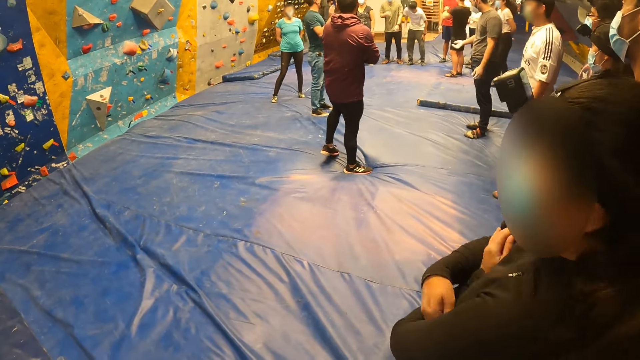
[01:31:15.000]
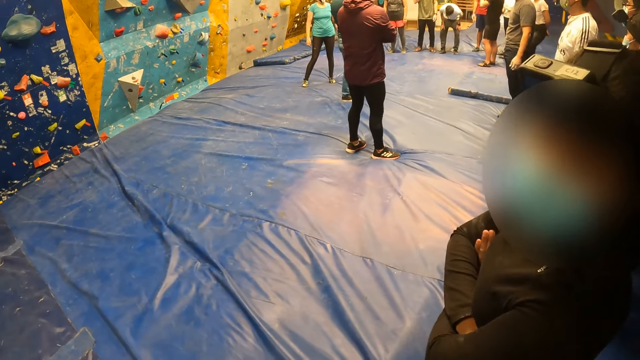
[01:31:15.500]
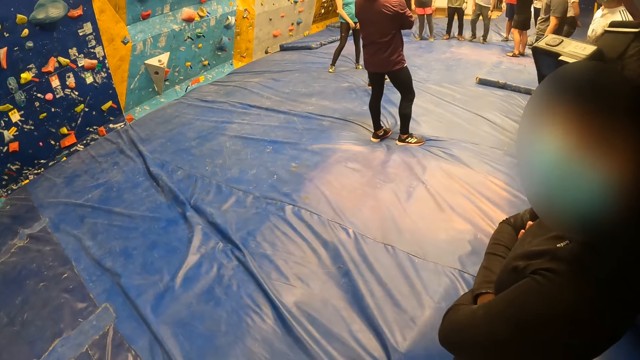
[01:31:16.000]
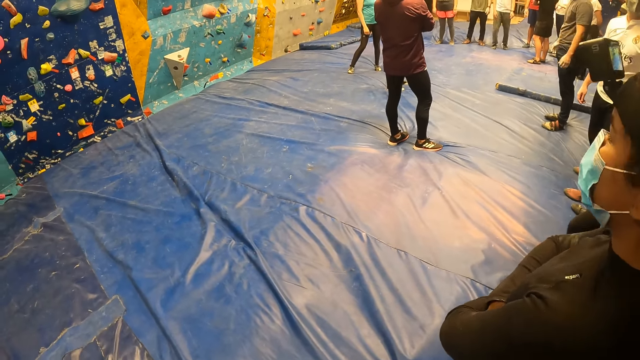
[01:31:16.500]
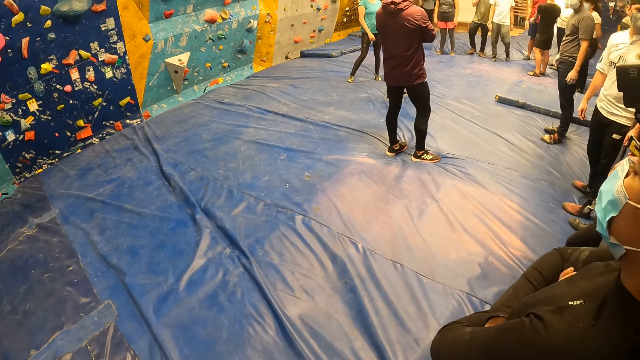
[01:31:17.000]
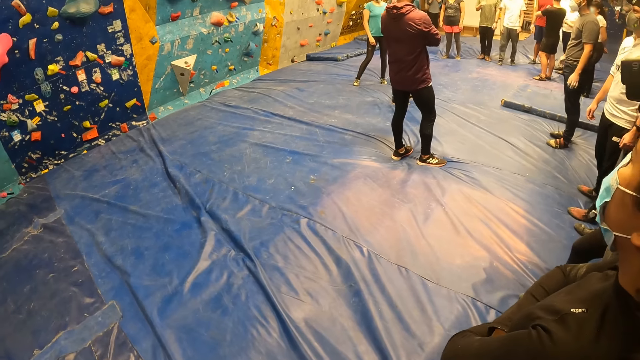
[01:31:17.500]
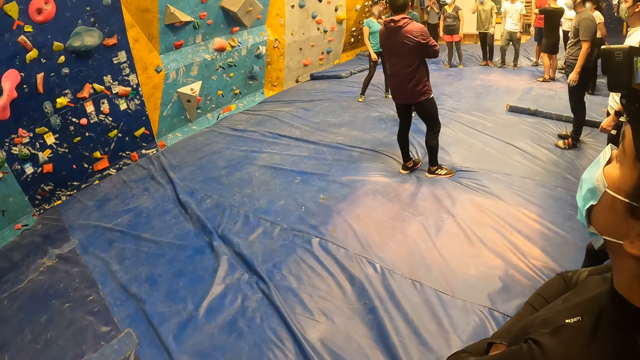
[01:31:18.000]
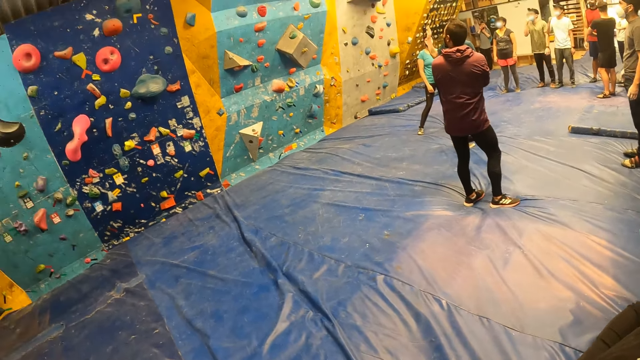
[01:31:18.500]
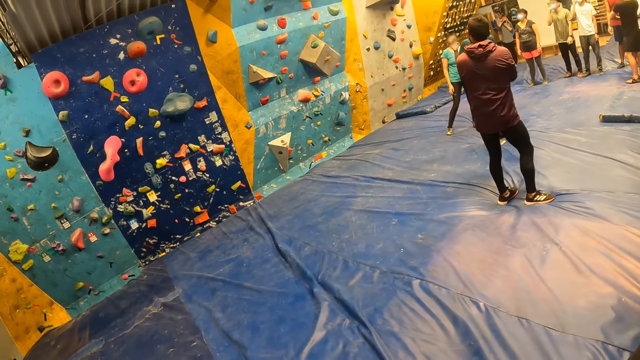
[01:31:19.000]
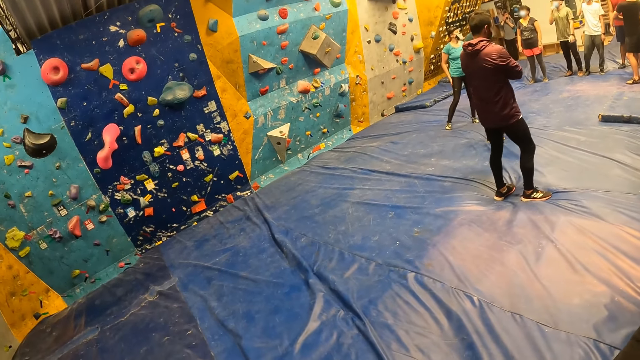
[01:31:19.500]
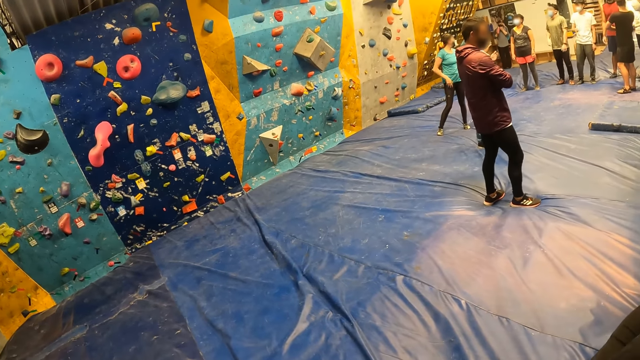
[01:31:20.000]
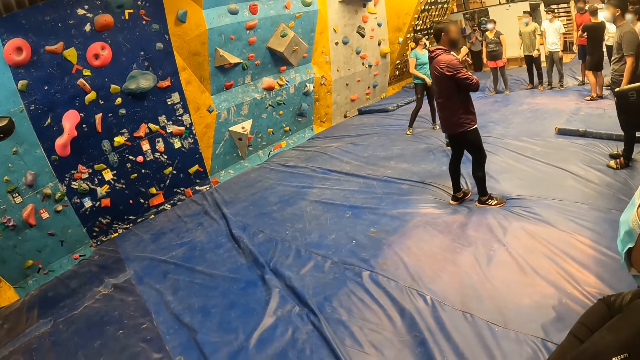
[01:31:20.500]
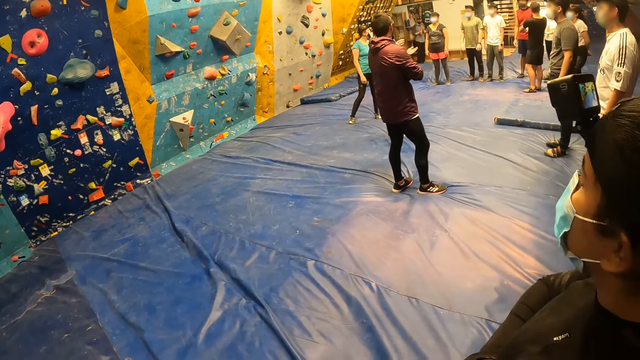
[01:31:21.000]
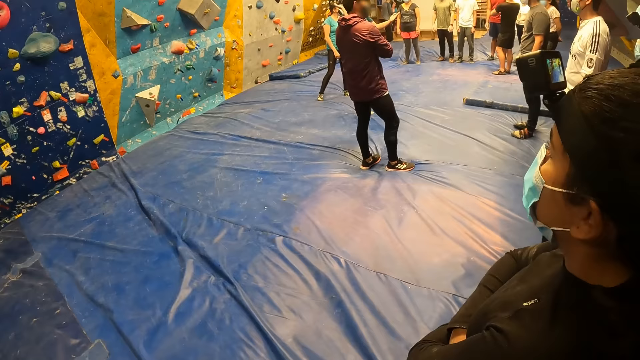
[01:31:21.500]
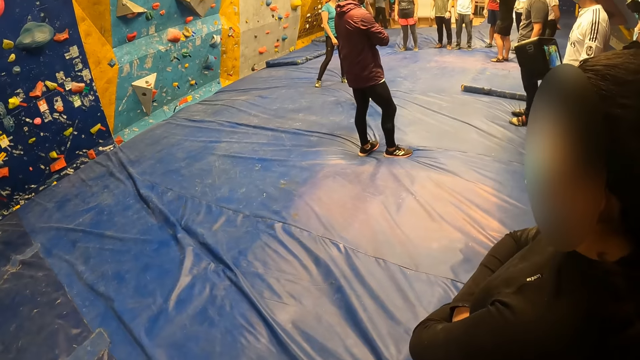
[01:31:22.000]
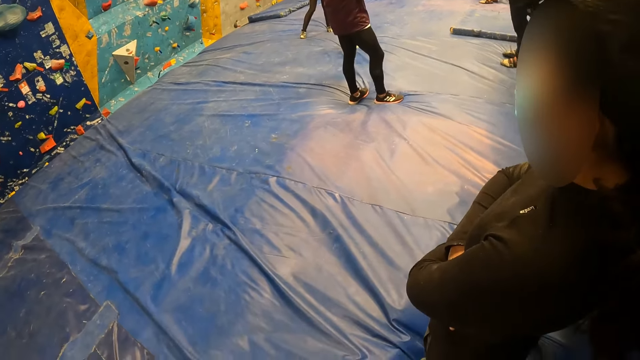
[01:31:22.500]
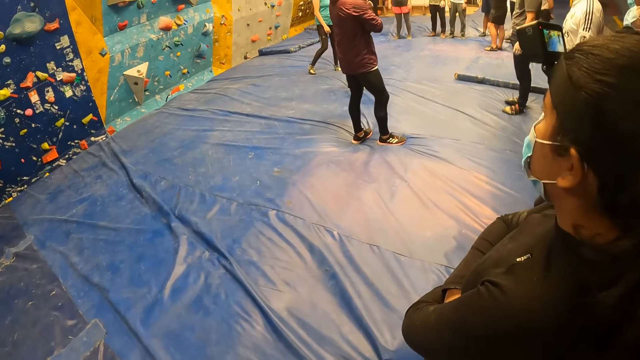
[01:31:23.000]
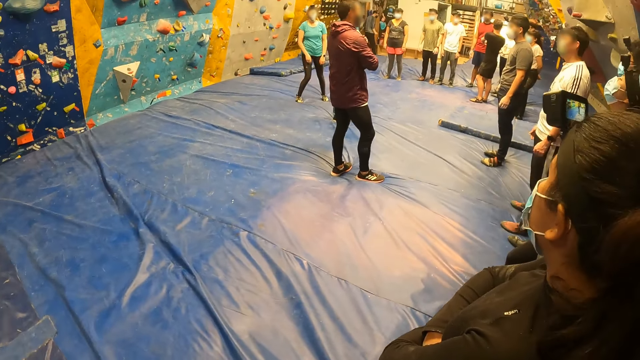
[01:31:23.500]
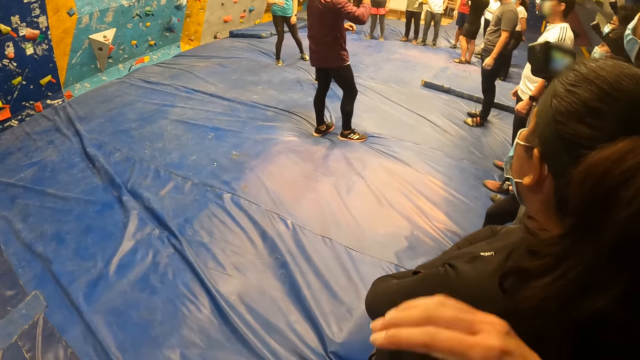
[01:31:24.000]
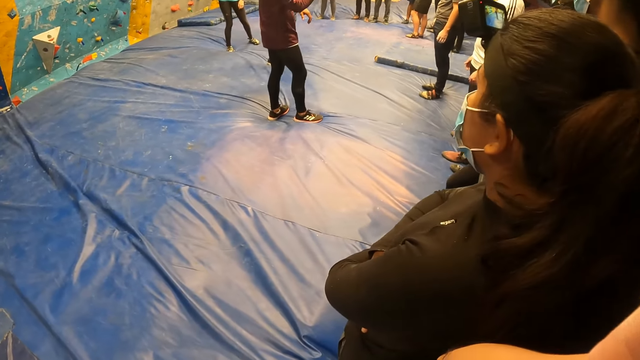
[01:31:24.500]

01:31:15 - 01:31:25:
The man speaks to the group of people and the camera wearer.

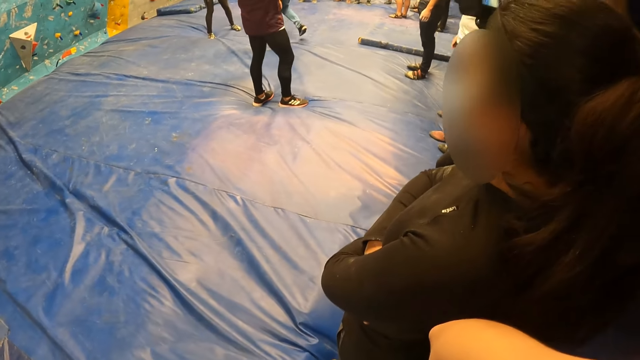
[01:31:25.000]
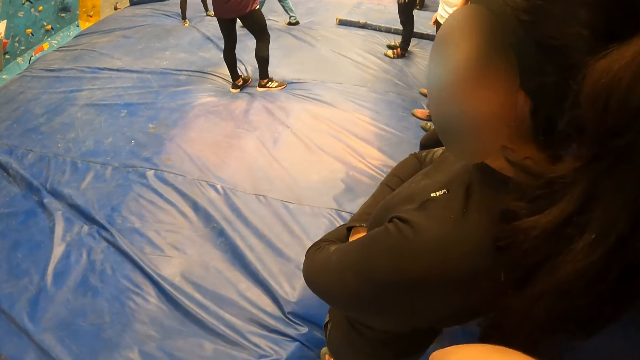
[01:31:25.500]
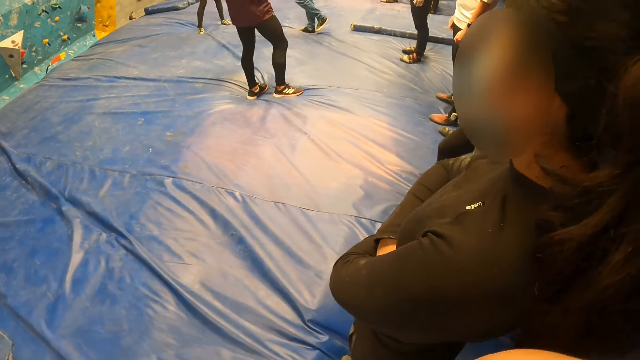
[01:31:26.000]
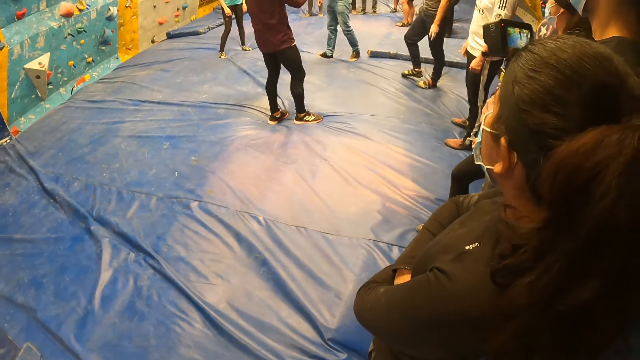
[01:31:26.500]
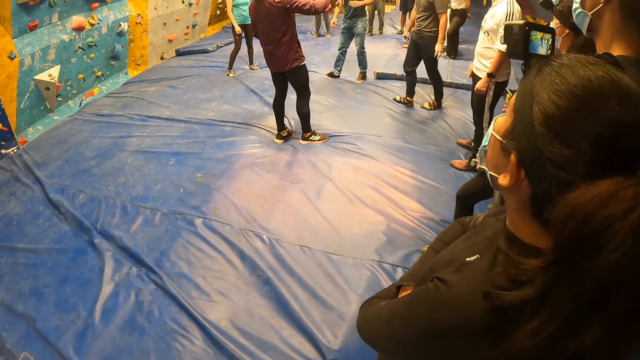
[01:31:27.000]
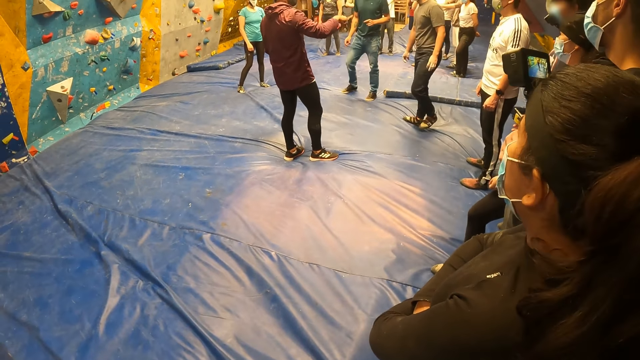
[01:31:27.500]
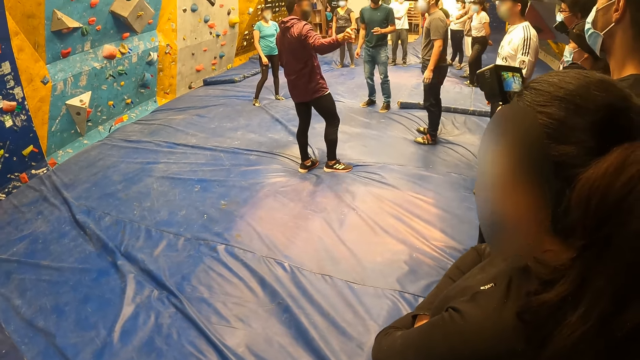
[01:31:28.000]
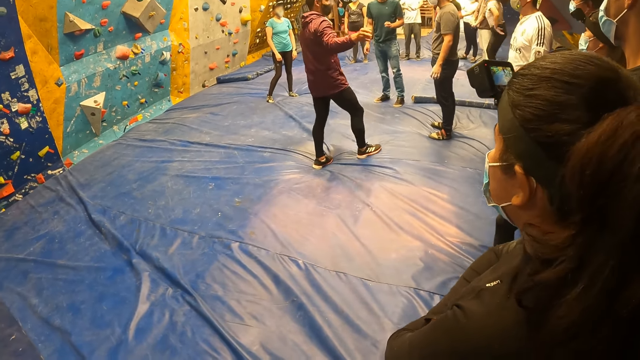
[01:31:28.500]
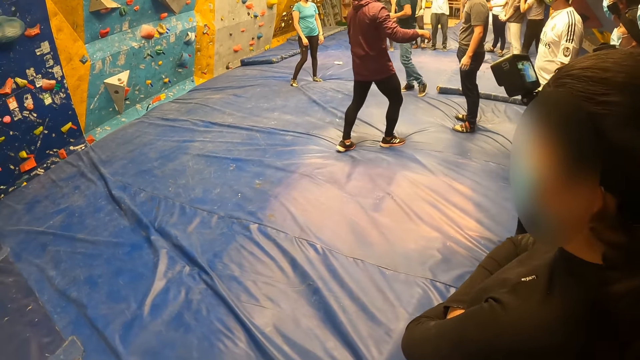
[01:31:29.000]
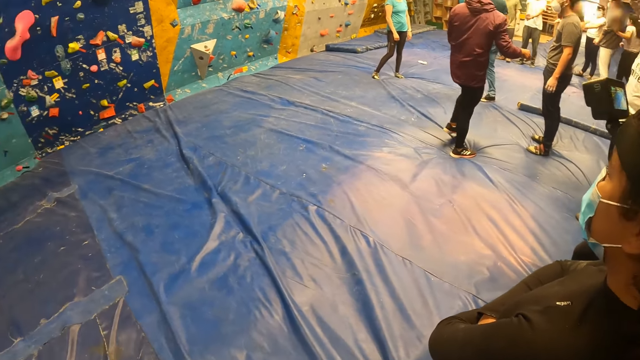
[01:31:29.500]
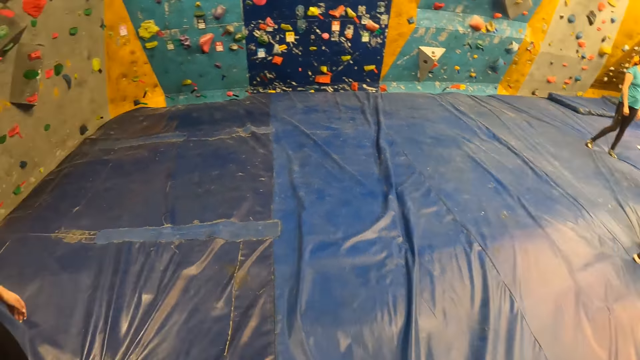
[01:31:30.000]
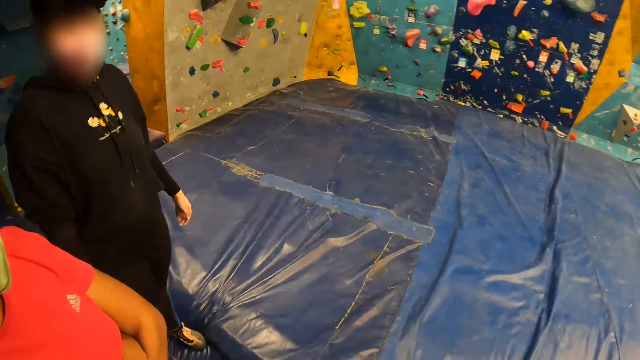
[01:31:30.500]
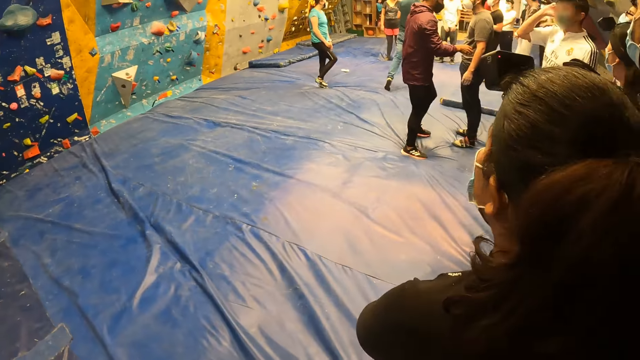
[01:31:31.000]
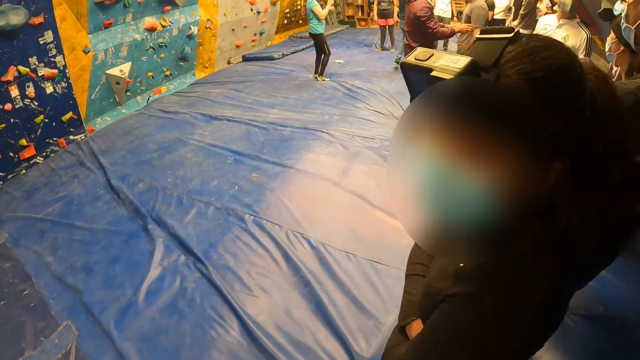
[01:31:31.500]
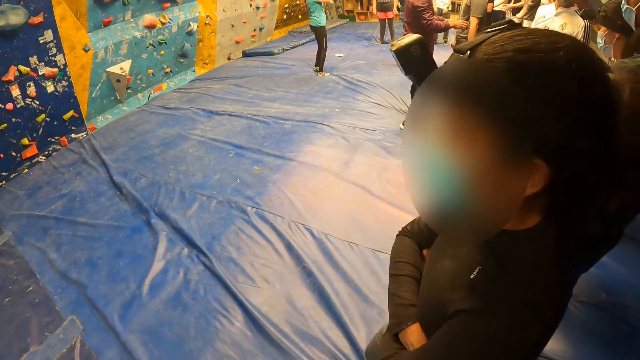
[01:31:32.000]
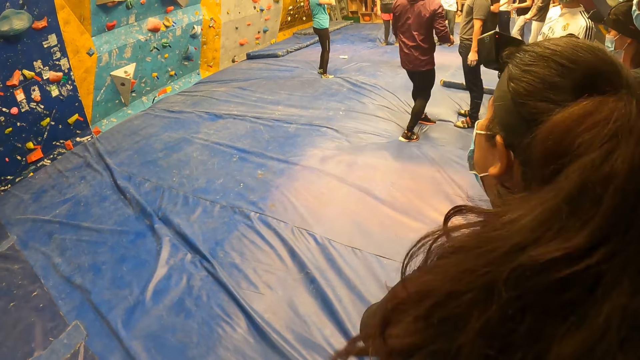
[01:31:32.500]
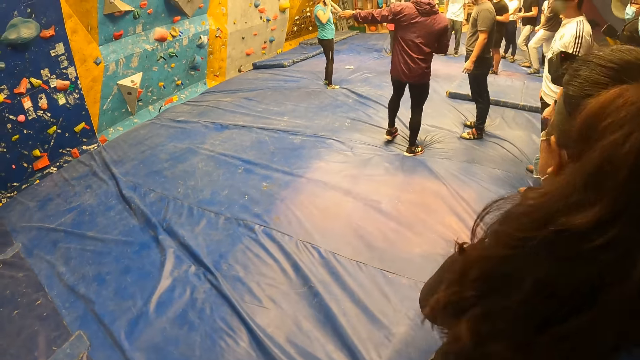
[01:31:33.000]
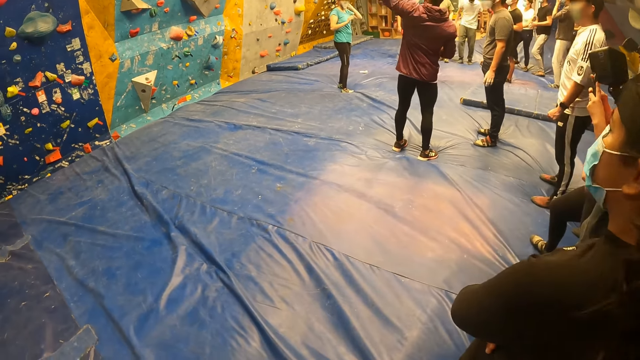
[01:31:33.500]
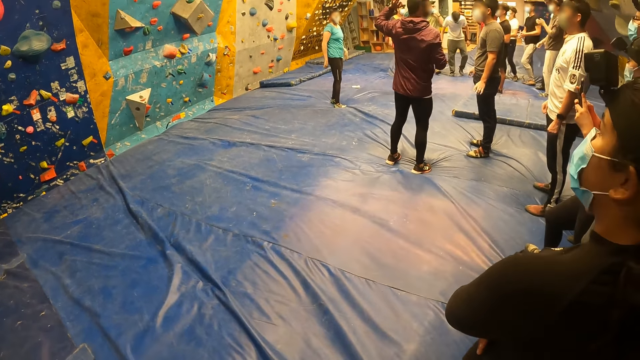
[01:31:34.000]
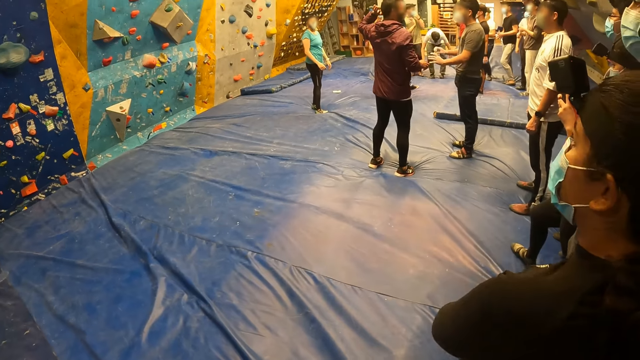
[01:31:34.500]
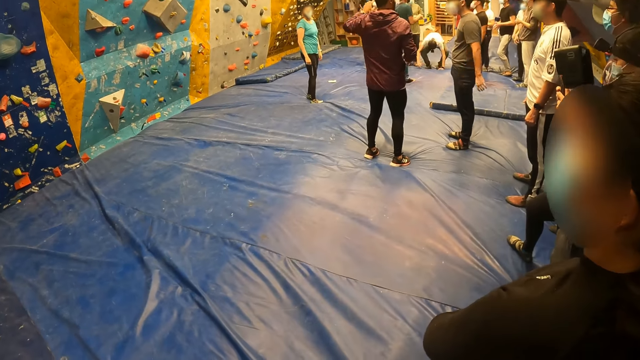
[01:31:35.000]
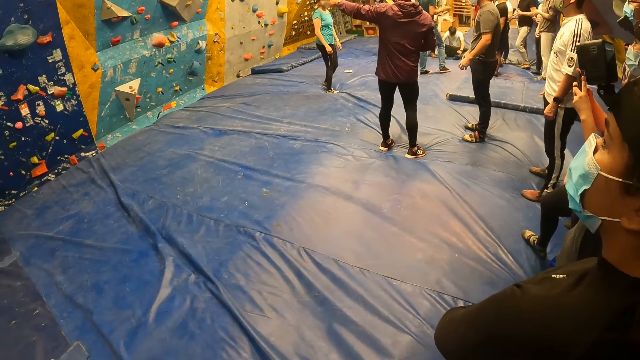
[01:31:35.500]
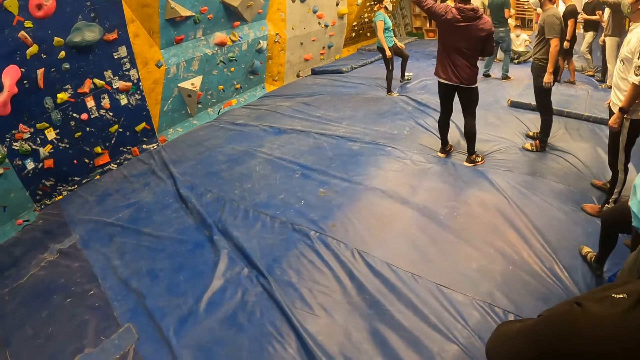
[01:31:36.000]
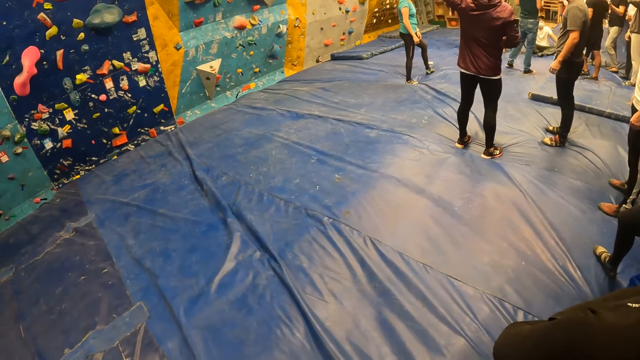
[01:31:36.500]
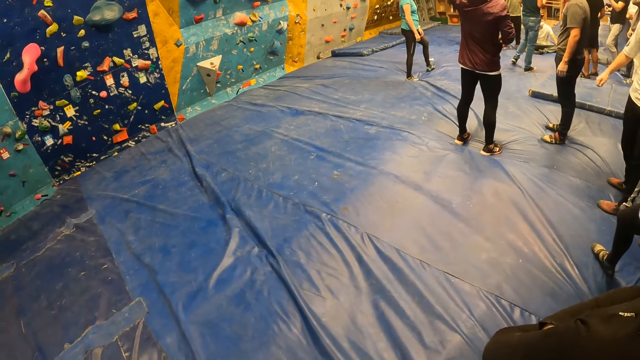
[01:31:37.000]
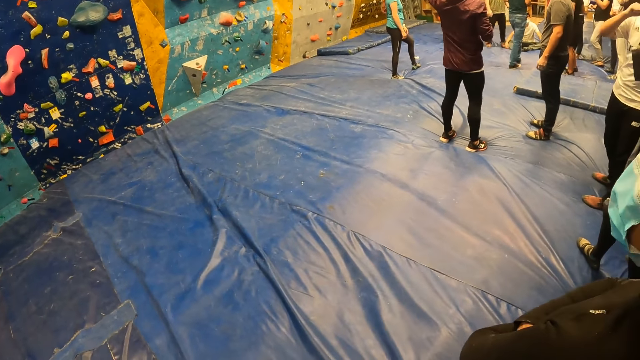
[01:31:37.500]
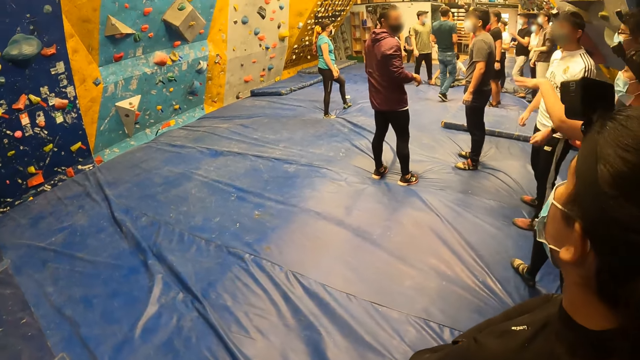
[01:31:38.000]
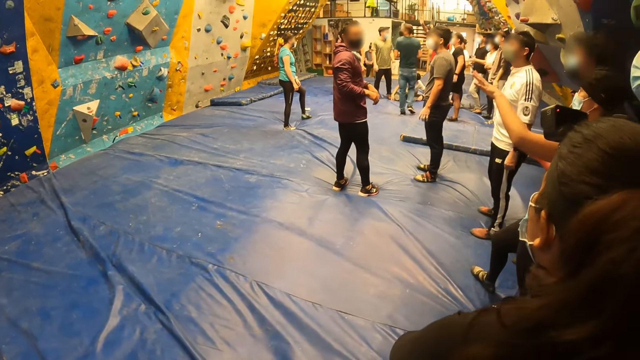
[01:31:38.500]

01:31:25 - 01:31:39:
The man speaks to another man.
